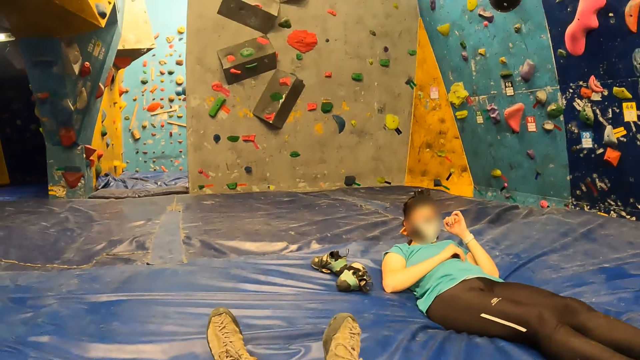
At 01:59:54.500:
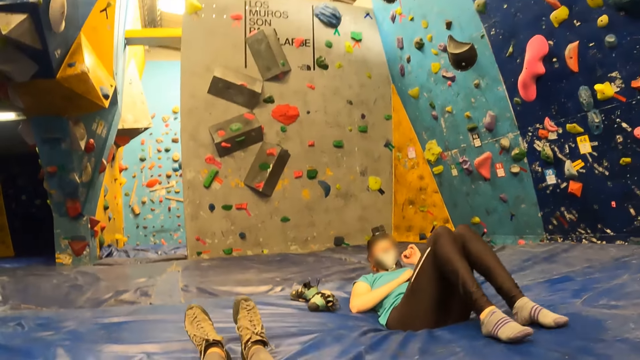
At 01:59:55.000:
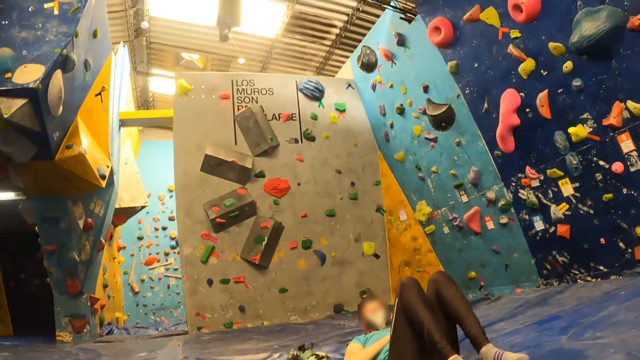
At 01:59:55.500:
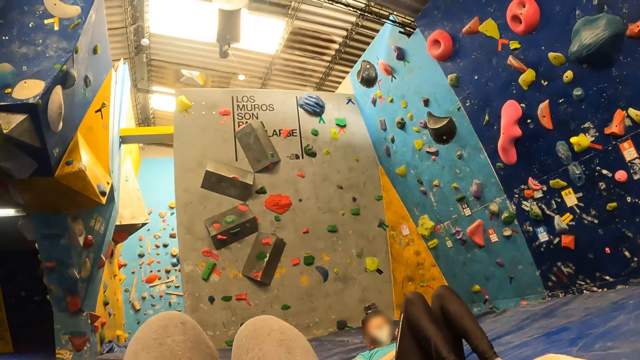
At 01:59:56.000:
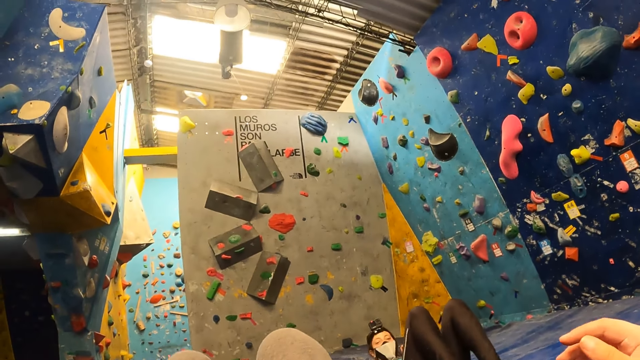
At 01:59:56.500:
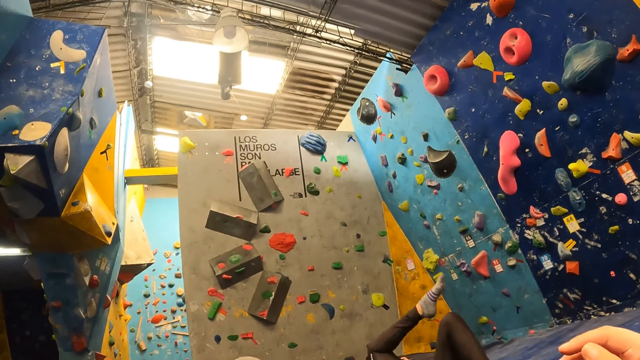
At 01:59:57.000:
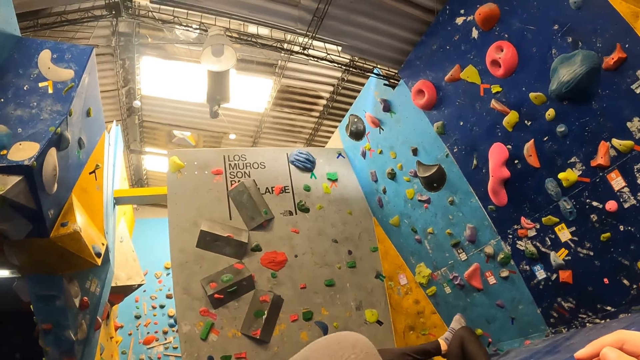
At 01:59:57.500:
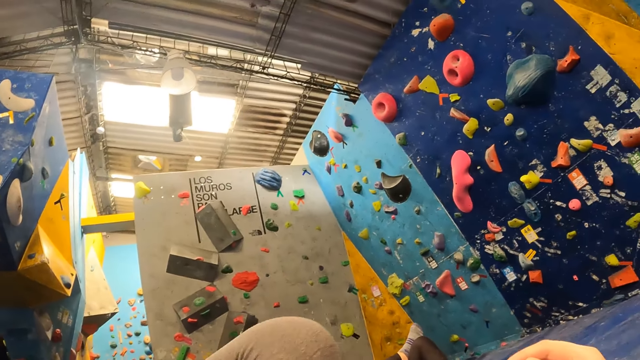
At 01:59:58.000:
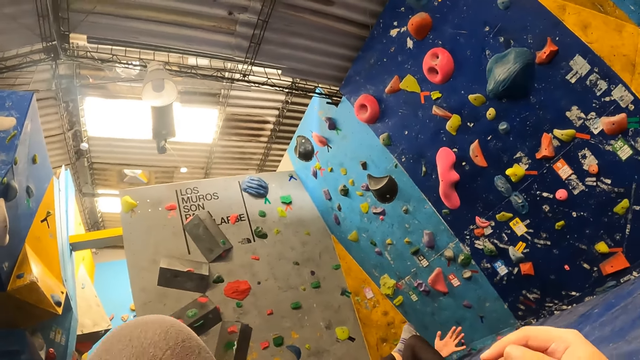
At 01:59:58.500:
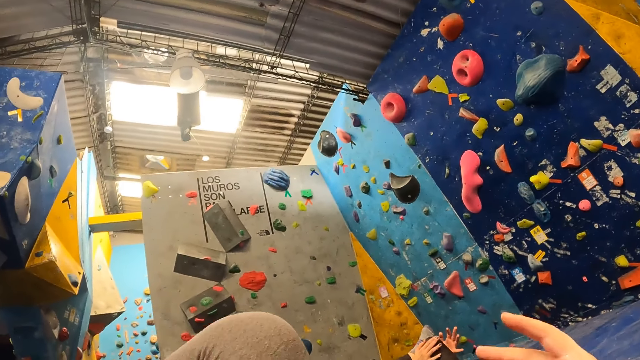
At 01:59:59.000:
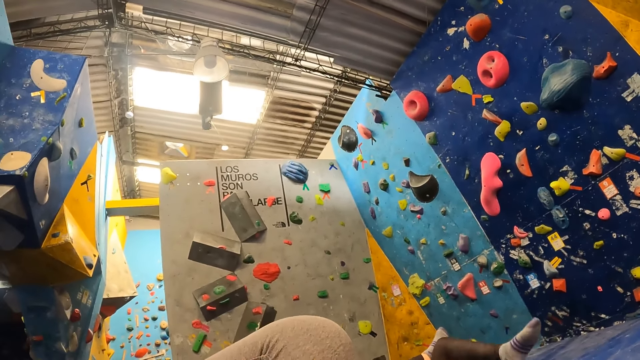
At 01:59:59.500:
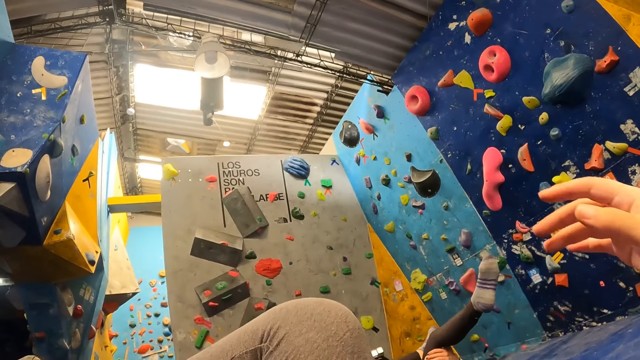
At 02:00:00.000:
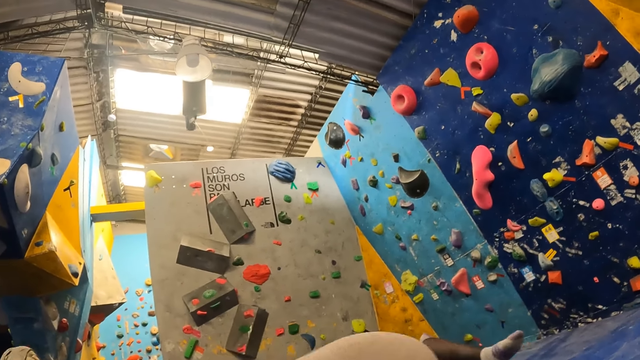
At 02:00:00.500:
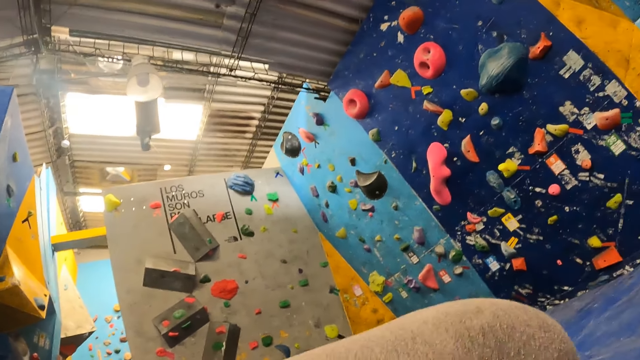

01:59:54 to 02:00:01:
The camera wearer exercises.

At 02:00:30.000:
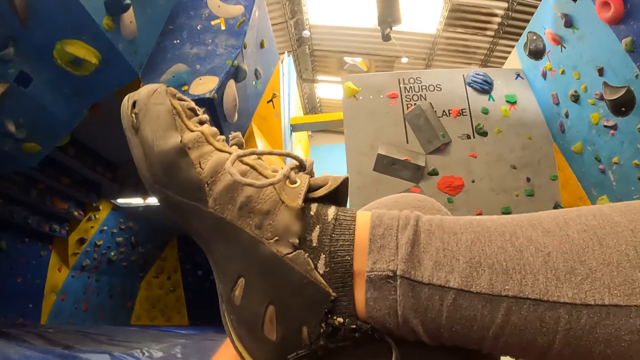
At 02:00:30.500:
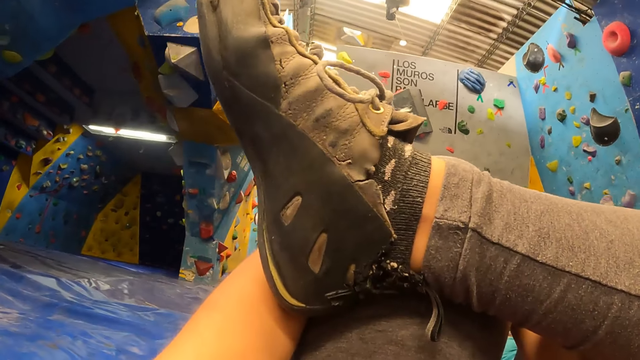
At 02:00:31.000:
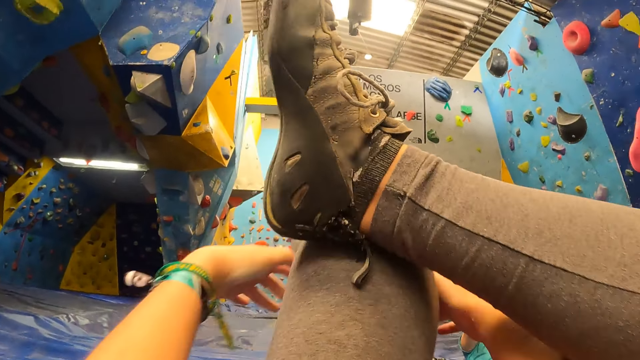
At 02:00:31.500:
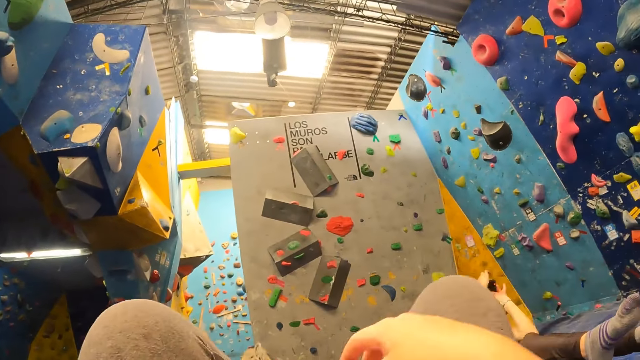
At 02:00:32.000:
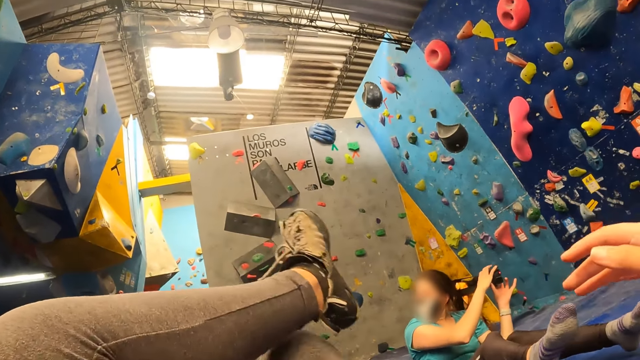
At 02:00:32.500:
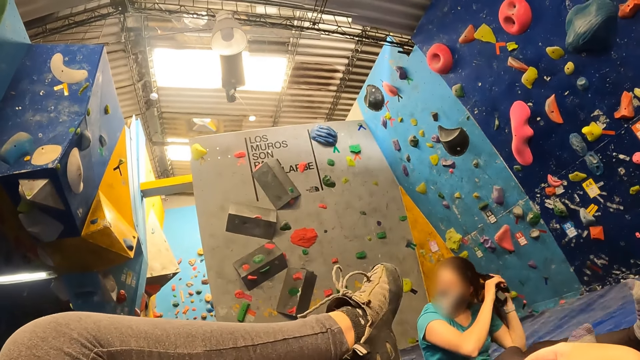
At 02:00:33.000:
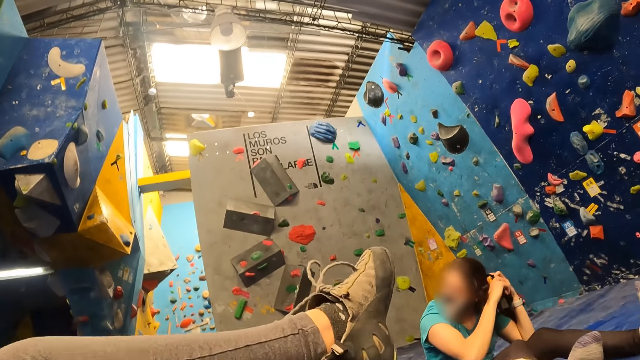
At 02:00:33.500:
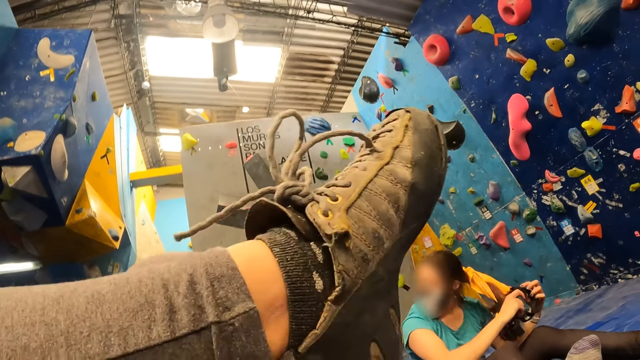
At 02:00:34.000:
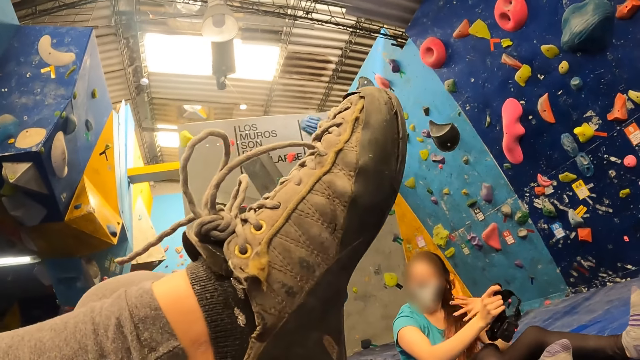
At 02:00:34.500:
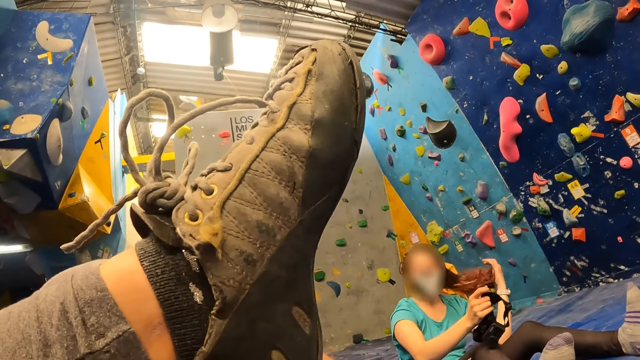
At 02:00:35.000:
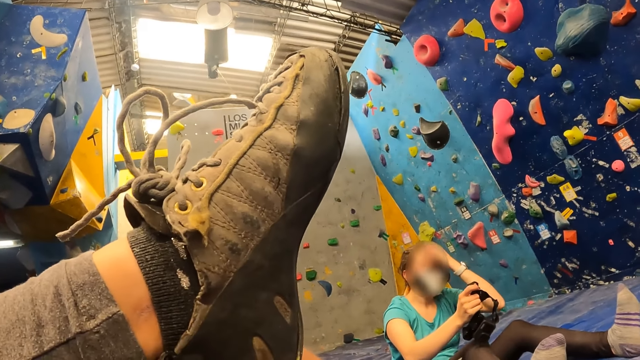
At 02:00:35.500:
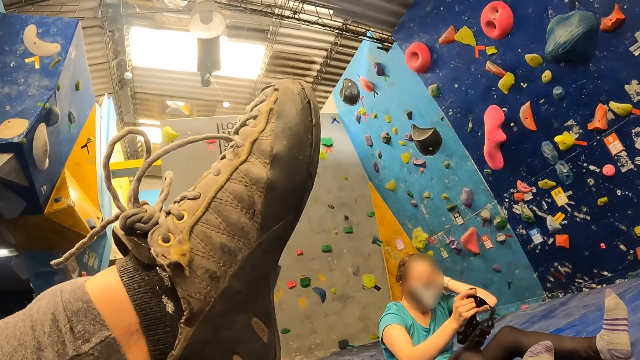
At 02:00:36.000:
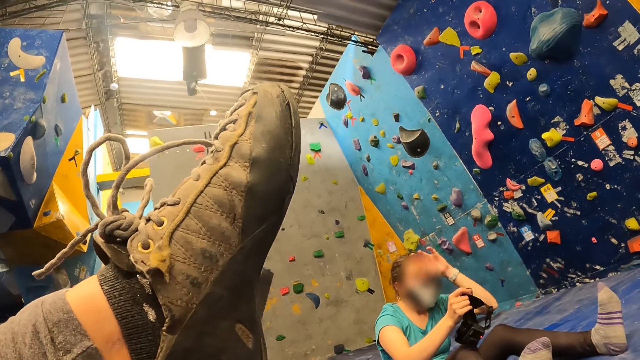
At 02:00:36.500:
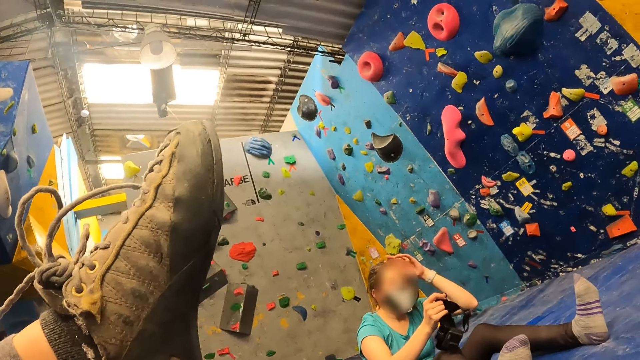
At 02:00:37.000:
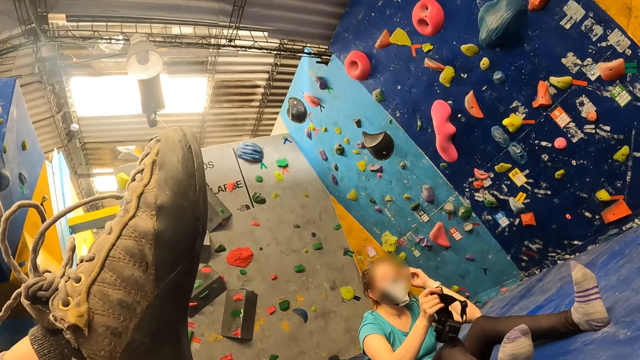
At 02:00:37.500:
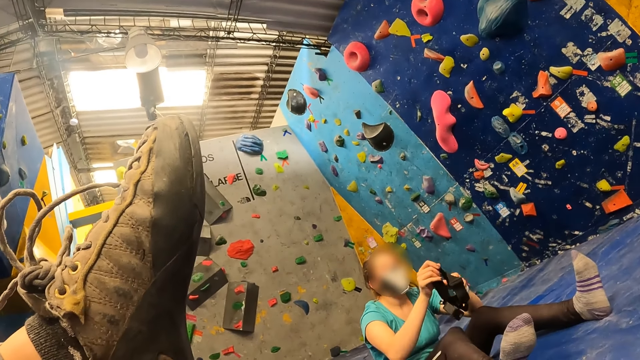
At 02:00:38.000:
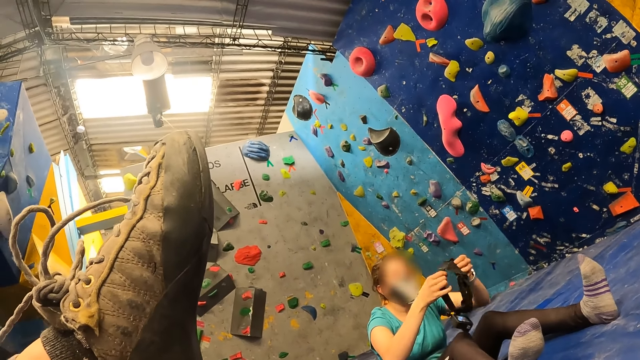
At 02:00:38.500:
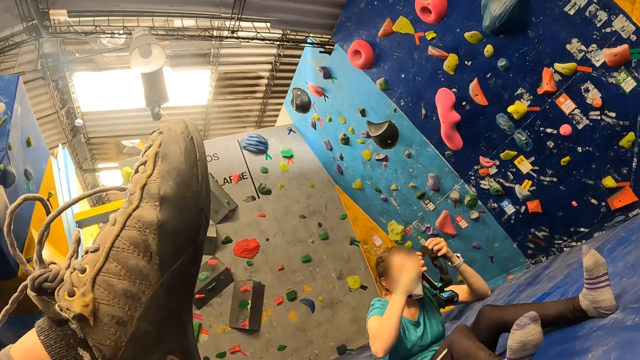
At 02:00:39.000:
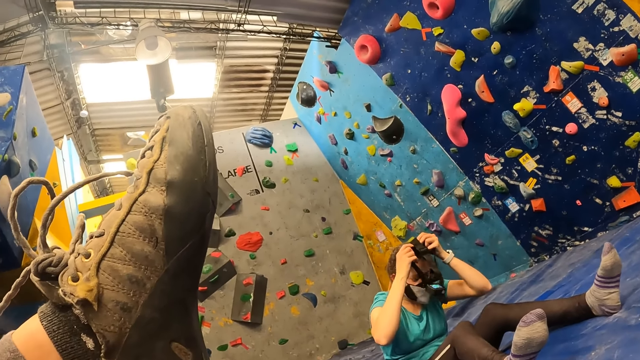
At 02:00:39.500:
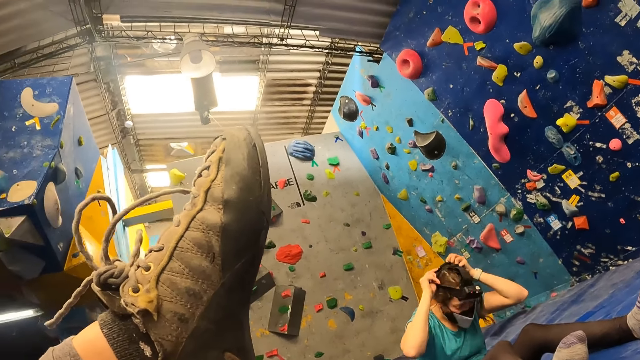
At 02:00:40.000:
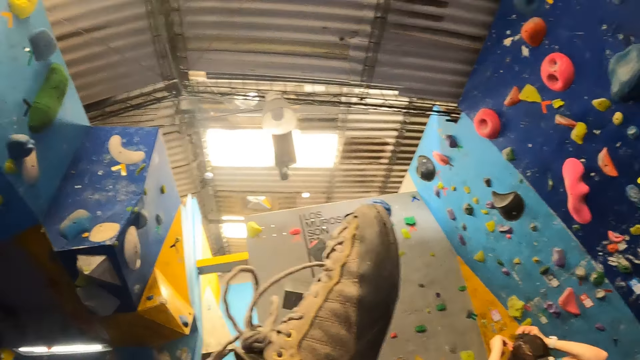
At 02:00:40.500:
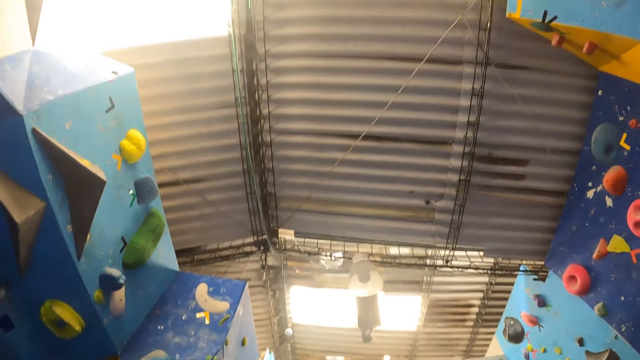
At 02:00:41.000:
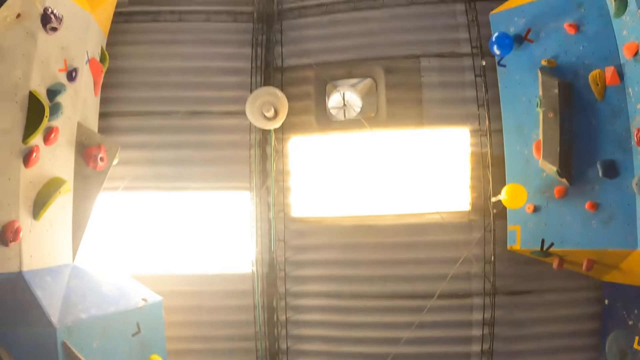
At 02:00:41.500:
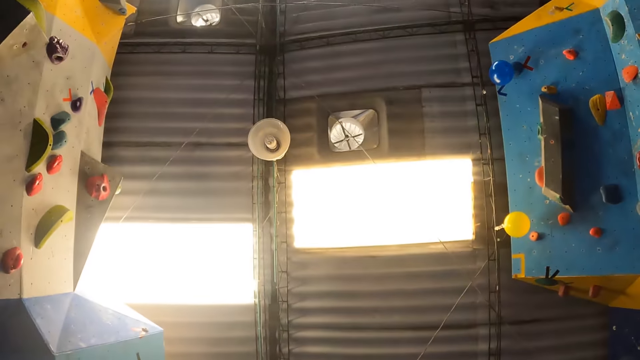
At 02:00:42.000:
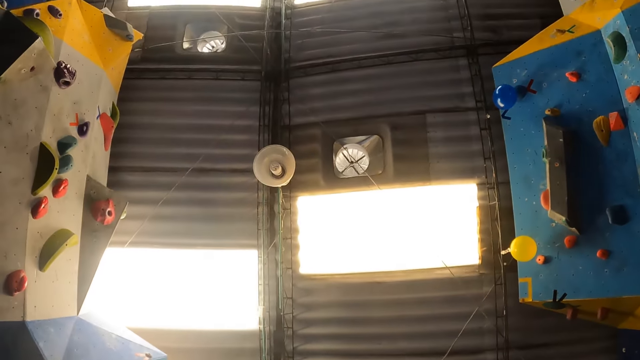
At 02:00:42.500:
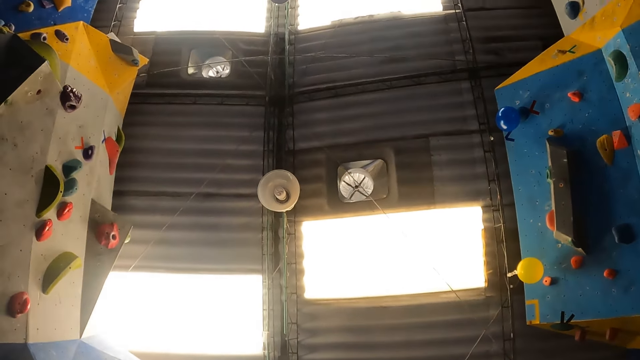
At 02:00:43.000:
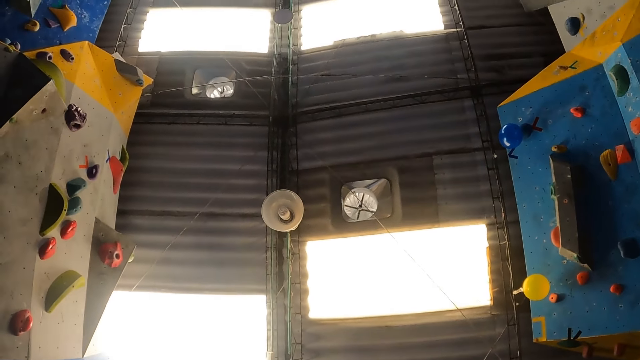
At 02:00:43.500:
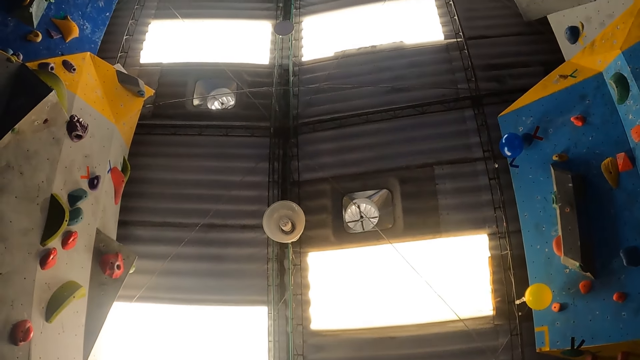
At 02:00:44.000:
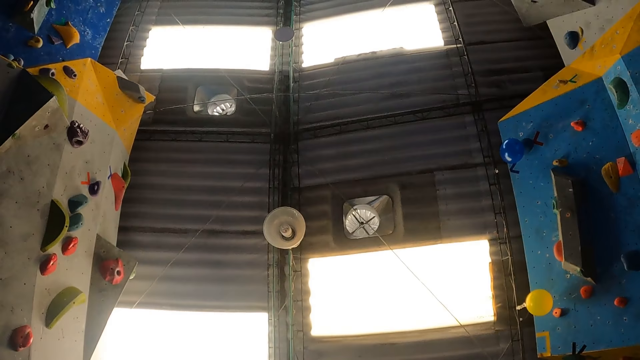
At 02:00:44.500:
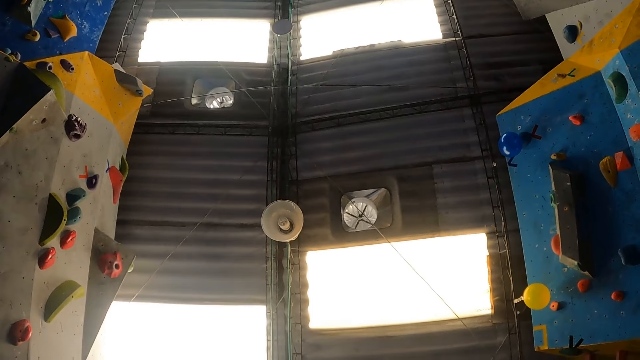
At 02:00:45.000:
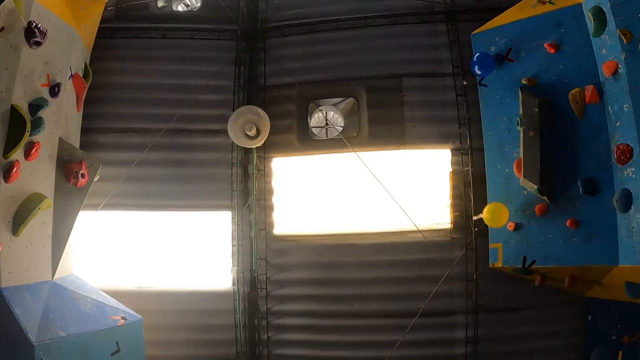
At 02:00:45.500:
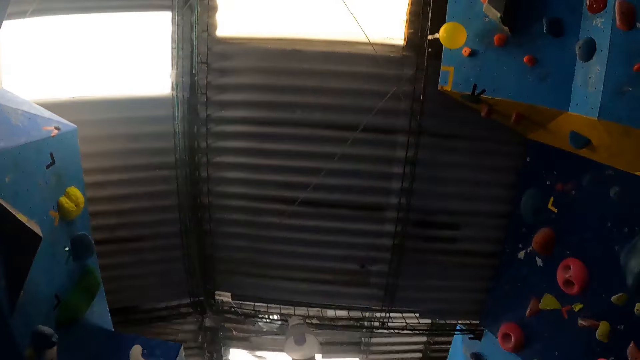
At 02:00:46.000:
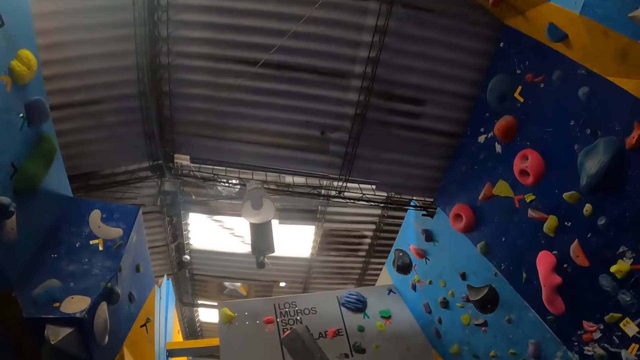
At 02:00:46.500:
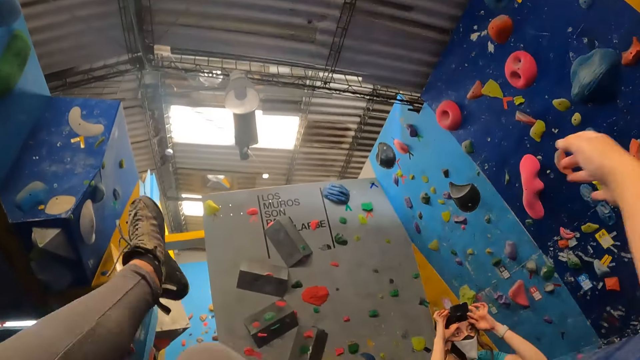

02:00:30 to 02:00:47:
A woman removes a camera from her head with her hands. The woman makes her hair. The woman throws her ponytail to the back with her left hand. The woman wipes her face with her left hand. The woman holds the camera with both hands. The woman wears the camera on her head with her hands.
